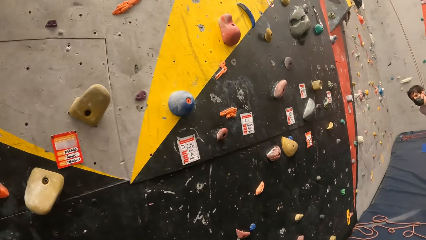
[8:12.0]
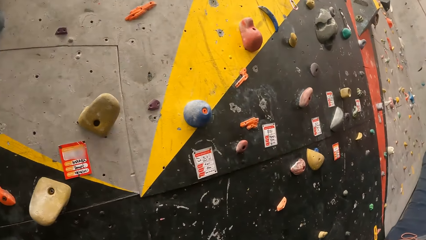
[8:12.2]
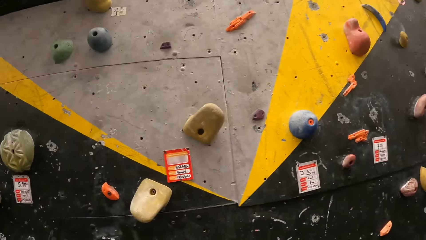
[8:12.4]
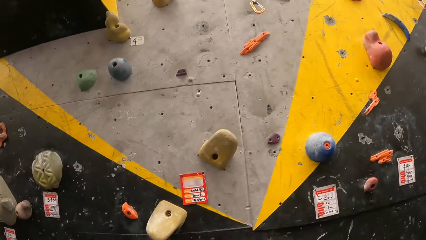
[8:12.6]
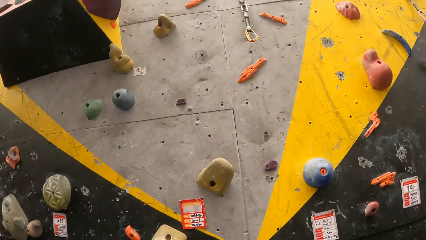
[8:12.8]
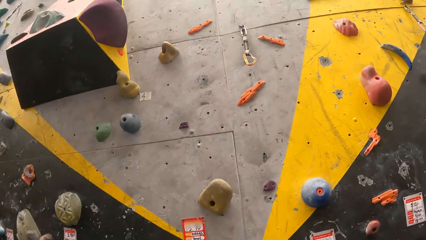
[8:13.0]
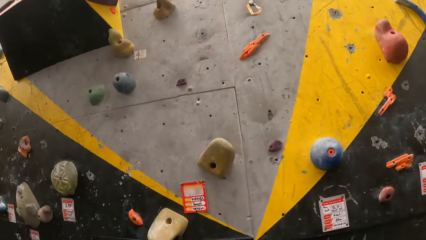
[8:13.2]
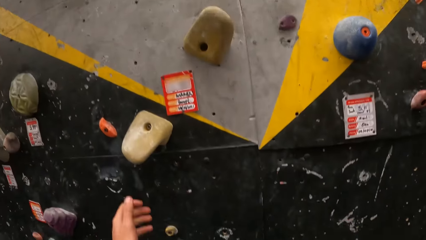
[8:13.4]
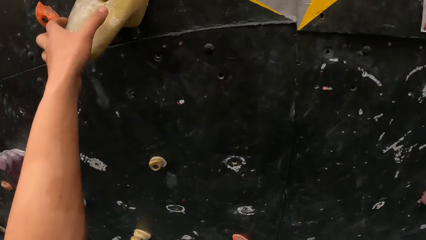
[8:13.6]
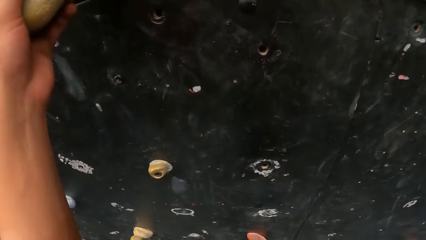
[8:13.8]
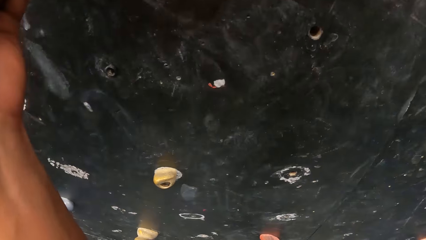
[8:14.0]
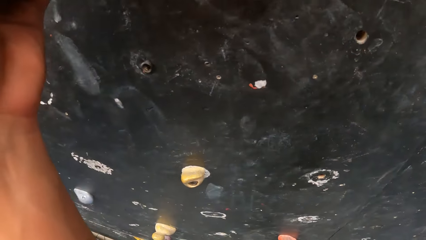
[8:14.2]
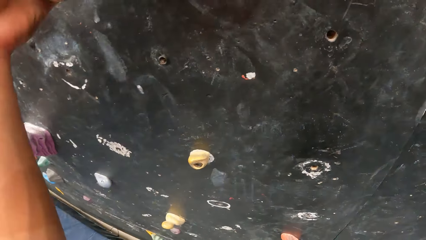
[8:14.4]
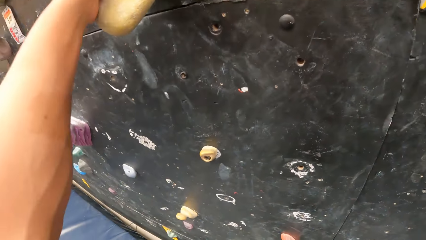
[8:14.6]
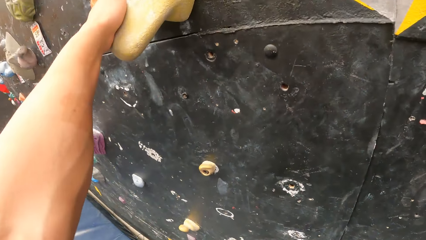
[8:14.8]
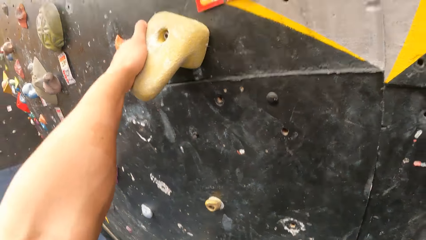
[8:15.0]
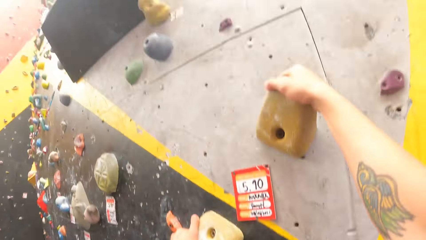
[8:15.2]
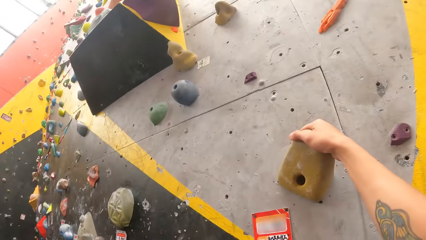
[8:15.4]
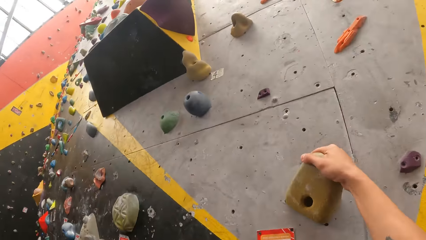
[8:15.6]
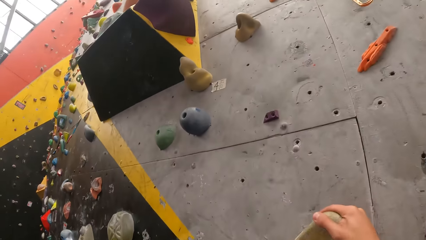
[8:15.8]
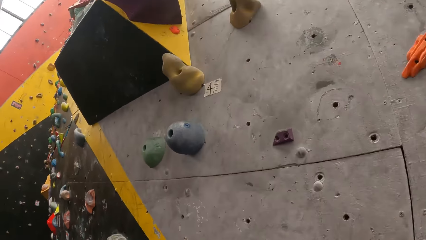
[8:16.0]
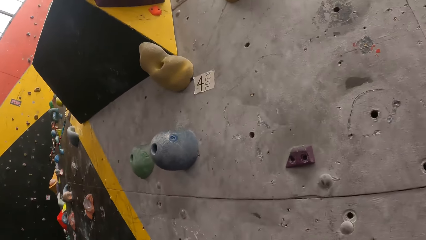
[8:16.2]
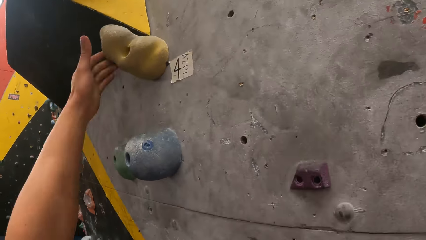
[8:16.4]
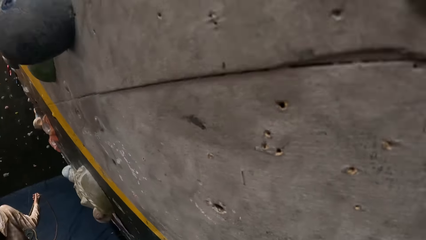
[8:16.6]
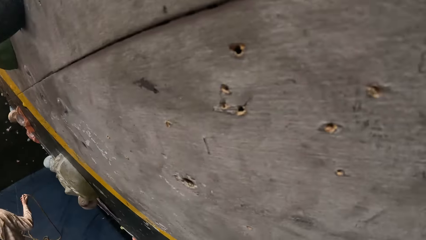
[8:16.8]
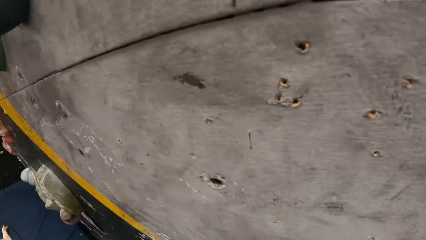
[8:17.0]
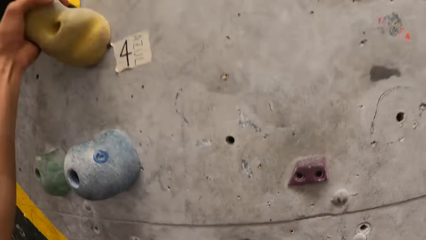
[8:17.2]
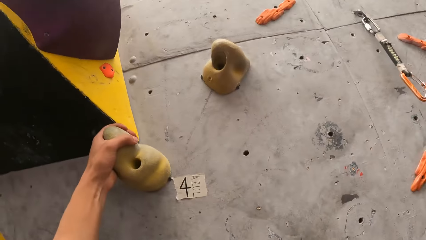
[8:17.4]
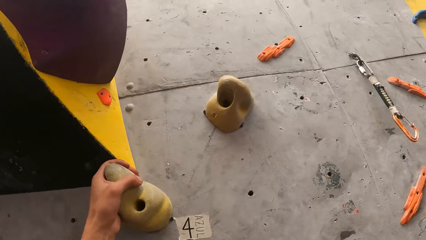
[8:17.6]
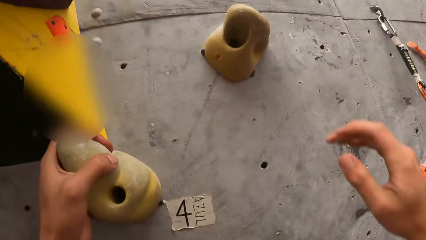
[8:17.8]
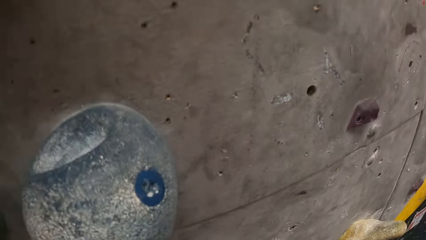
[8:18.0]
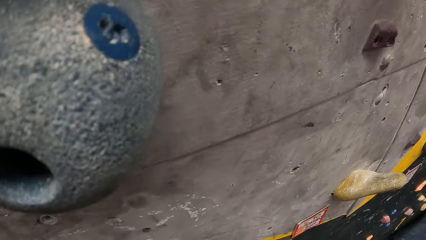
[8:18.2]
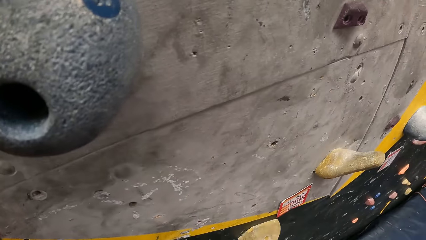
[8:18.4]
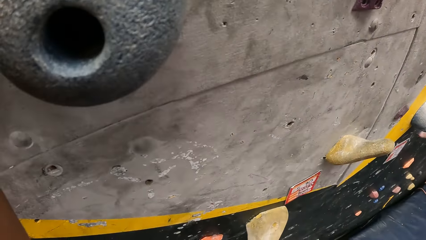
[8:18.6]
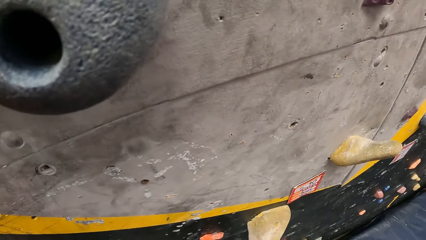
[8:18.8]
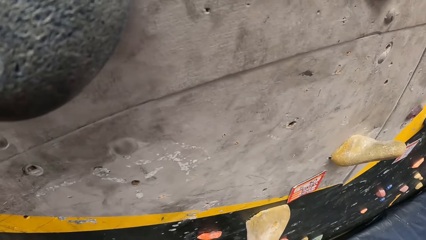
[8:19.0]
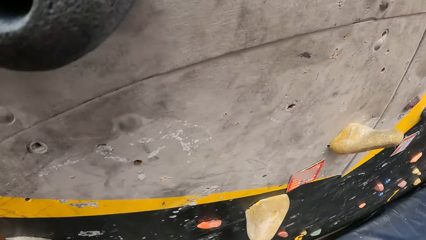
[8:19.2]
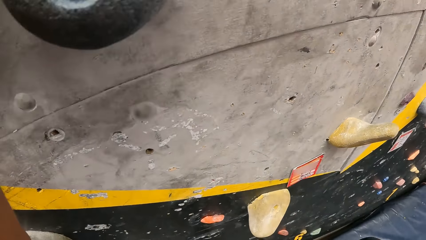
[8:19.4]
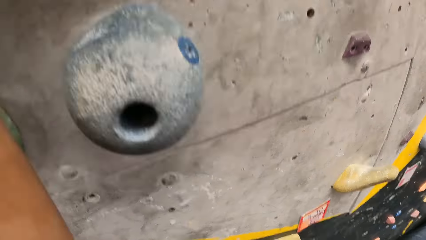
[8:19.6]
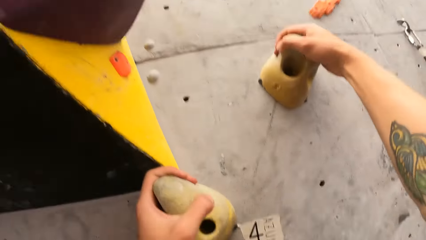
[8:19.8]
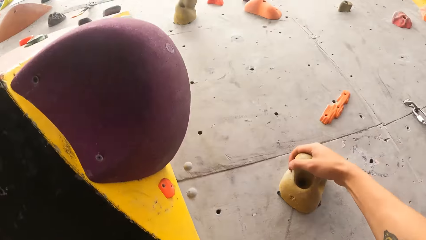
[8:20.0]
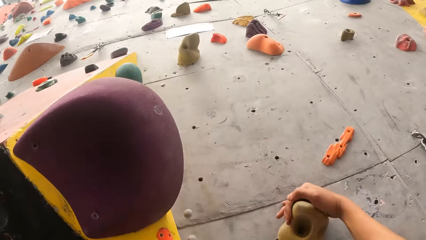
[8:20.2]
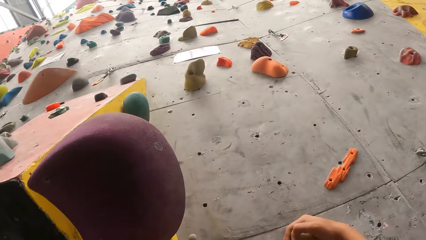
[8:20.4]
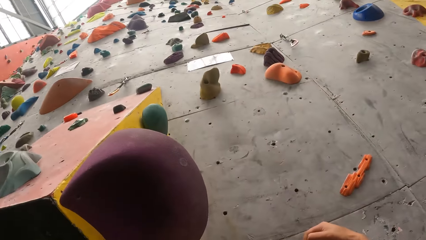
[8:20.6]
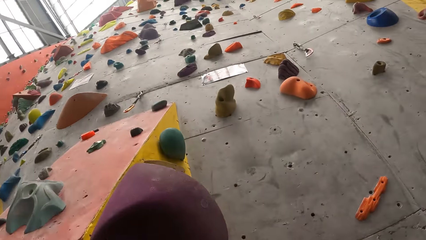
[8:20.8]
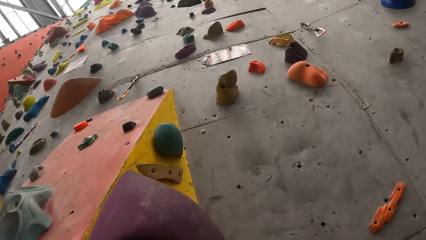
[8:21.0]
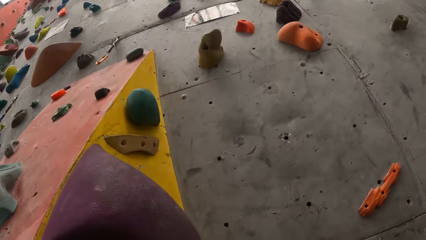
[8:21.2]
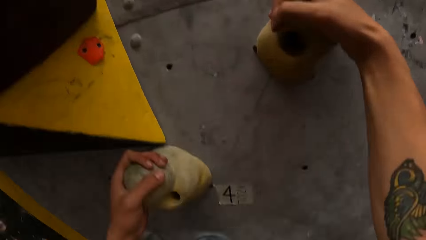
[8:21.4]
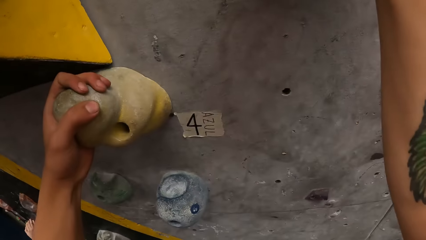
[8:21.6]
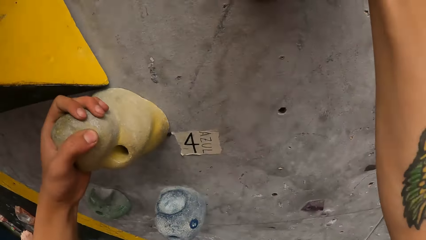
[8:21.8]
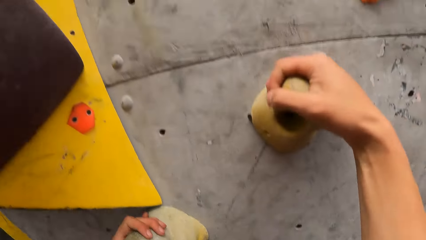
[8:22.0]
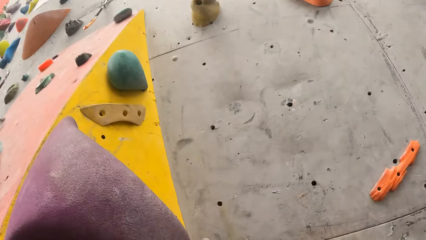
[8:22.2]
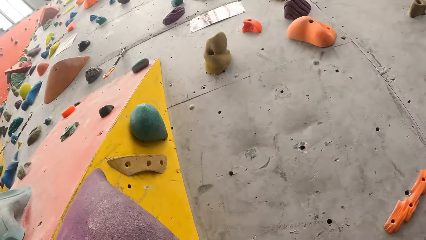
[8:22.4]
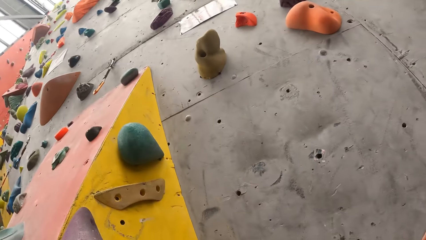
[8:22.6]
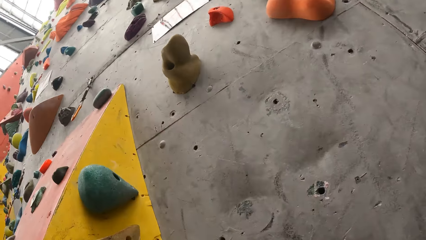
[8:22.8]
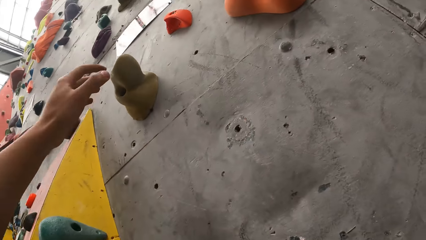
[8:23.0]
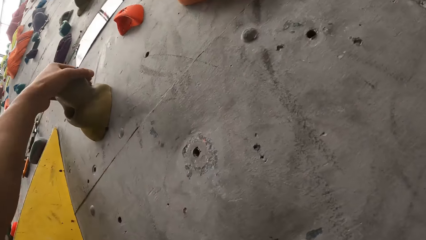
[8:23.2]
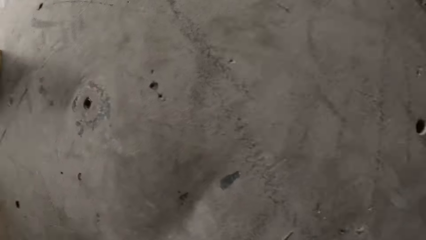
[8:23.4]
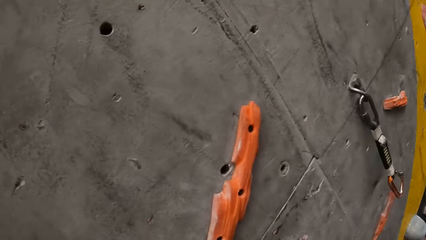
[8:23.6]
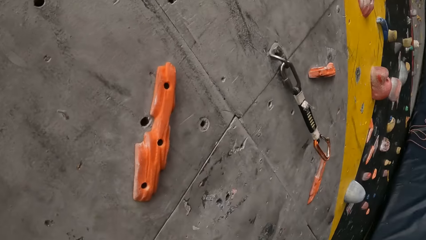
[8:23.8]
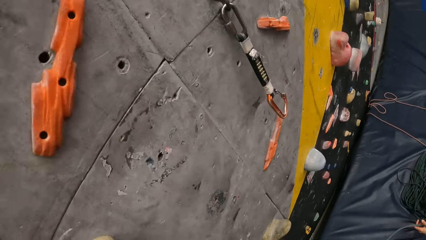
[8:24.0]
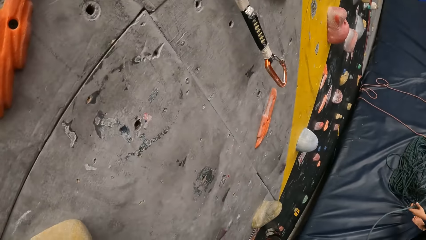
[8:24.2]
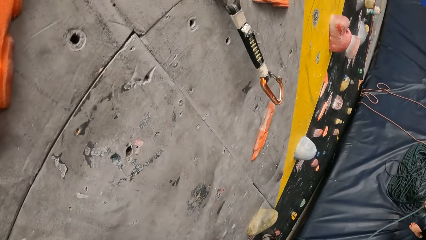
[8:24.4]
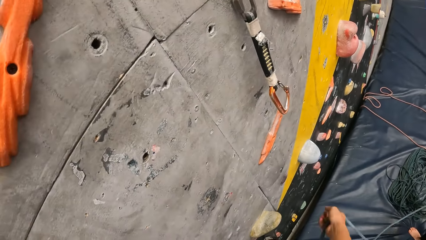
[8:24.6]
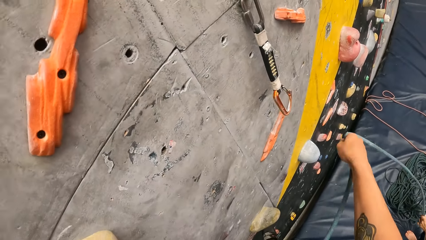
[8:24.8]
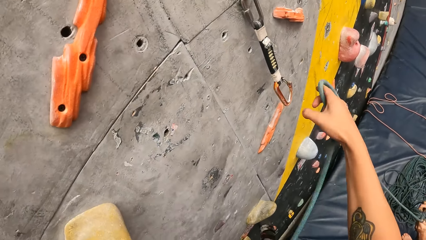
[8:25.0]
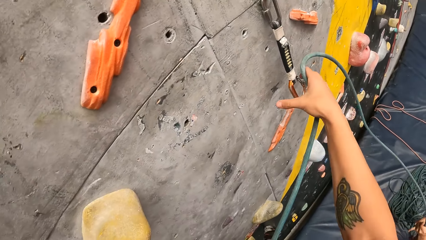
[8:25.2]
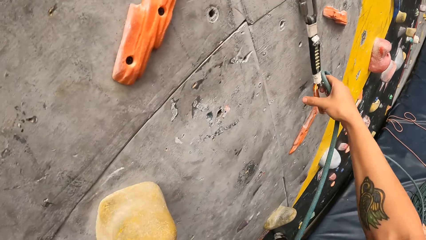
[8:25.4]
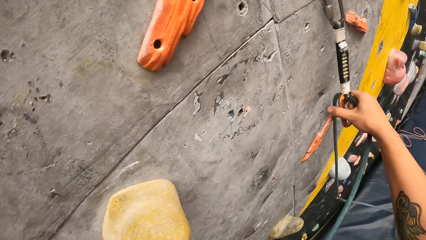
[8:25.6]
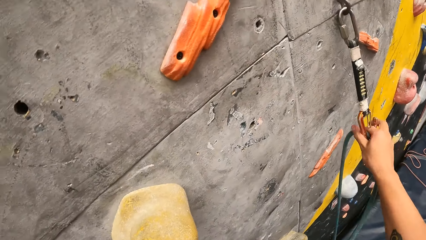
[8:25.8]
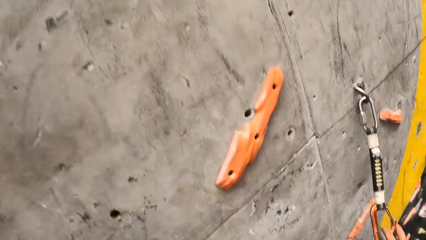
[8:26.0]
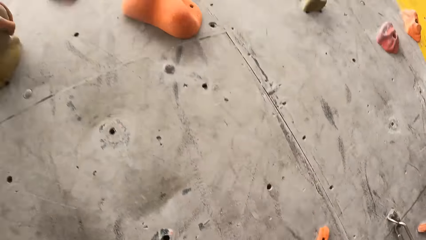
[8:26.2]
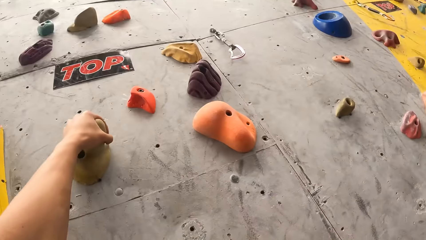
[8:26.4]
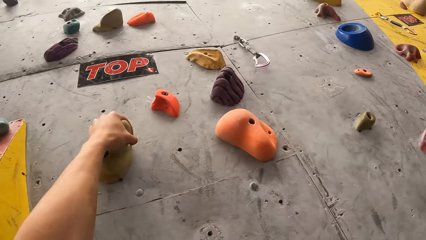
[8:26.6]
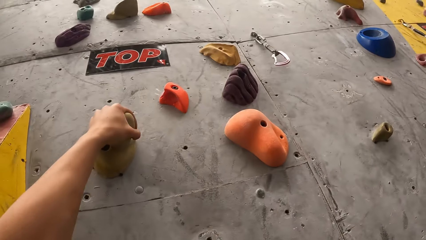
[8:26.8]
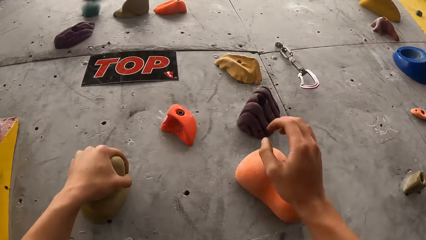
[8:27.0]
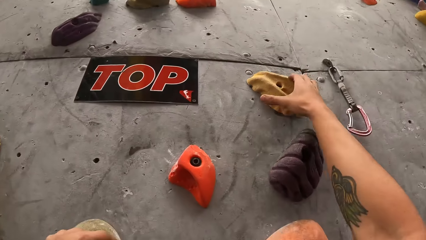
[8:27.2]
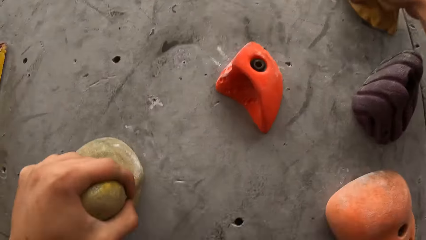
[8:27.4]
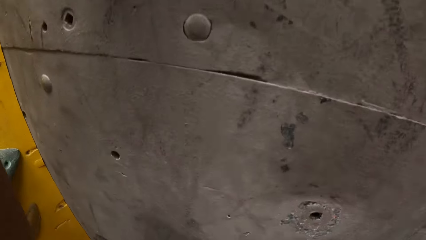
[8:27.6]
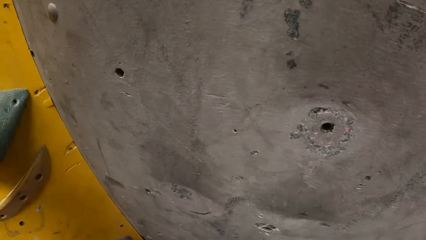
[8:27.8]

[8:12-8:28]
The camera wearer climbs the stone climbing wall. They touch climbing gear on the climbing wall with the right hand. They climb the stone climbing wall.
